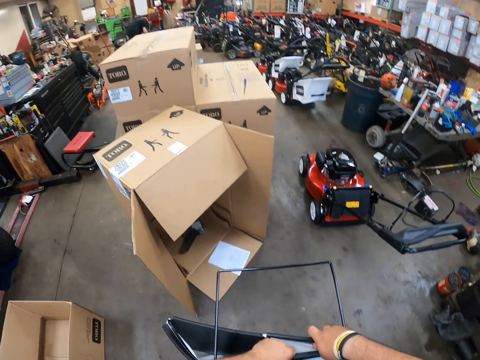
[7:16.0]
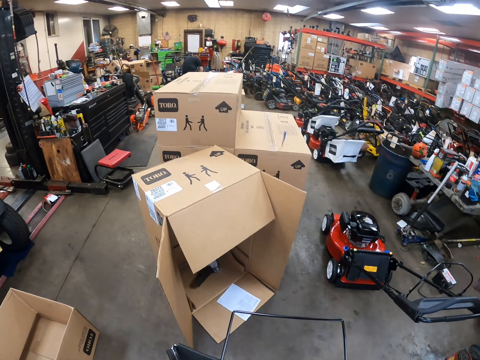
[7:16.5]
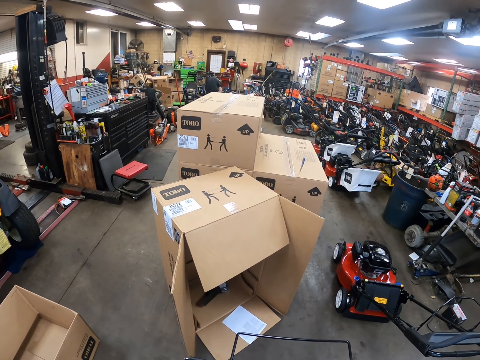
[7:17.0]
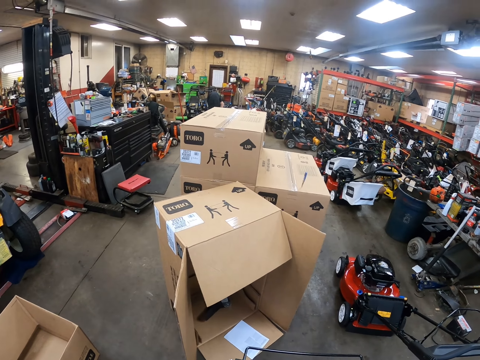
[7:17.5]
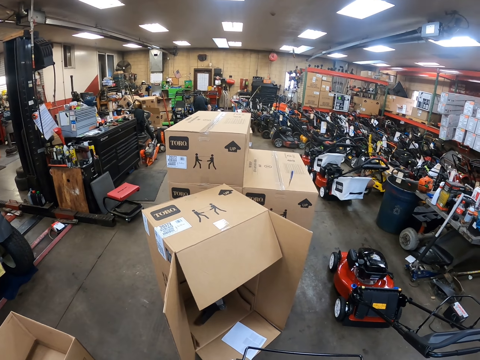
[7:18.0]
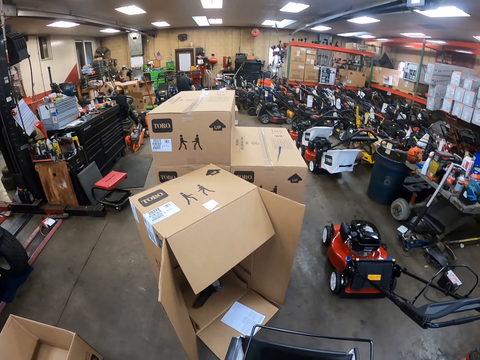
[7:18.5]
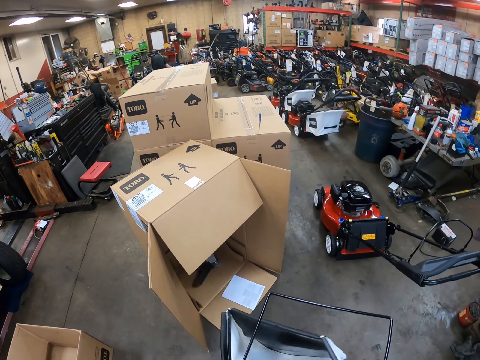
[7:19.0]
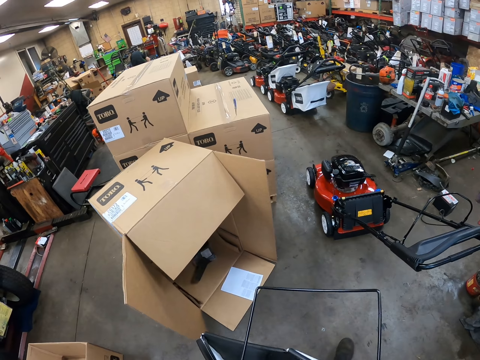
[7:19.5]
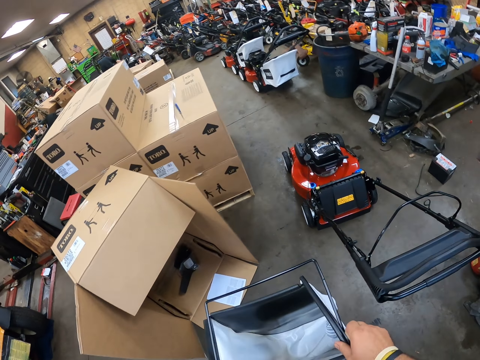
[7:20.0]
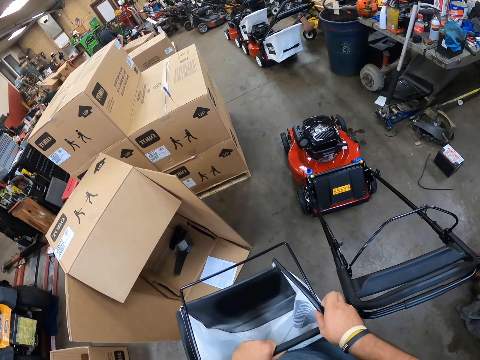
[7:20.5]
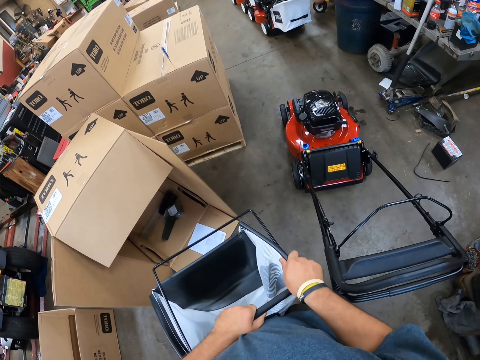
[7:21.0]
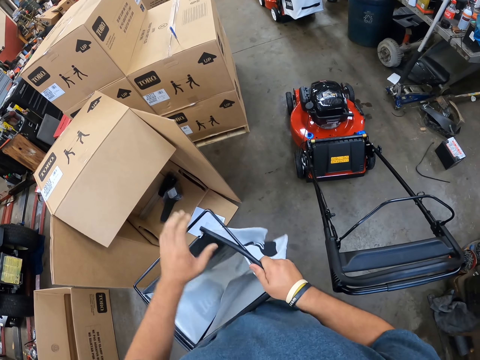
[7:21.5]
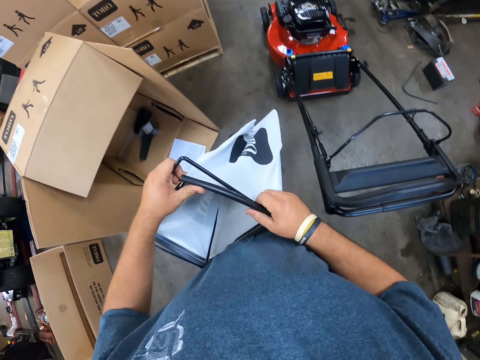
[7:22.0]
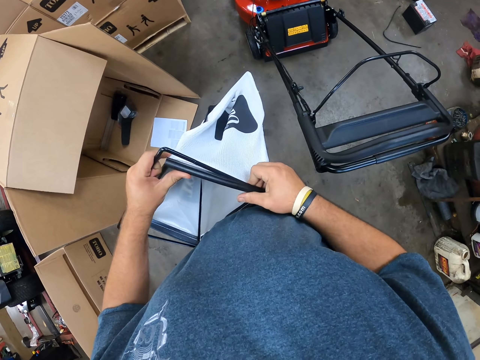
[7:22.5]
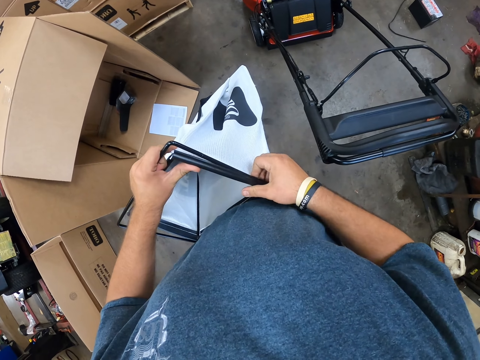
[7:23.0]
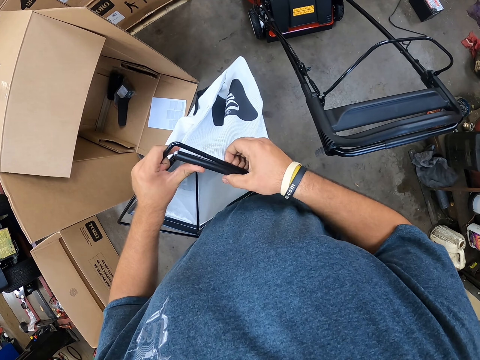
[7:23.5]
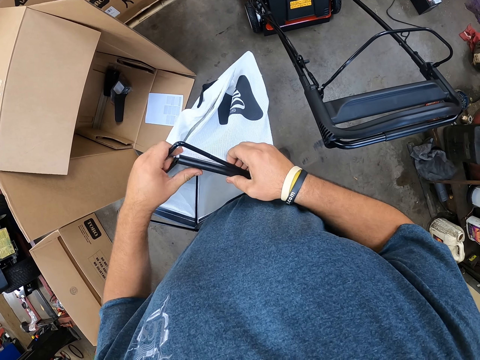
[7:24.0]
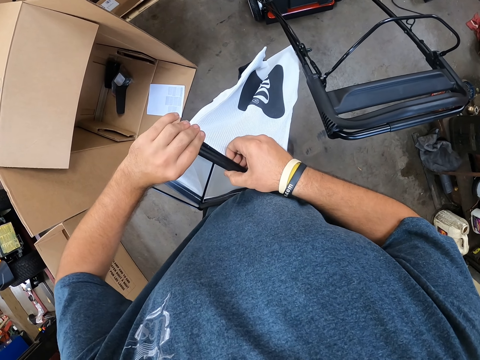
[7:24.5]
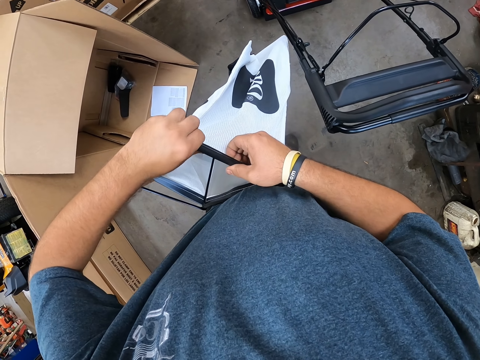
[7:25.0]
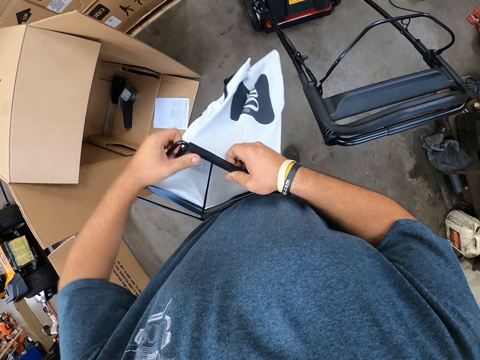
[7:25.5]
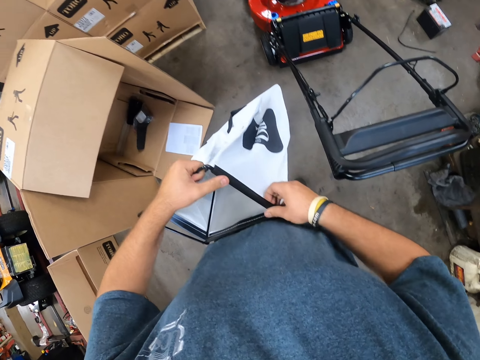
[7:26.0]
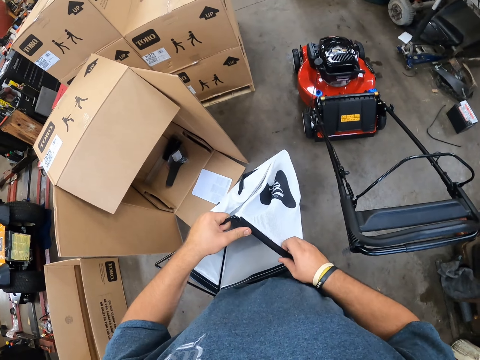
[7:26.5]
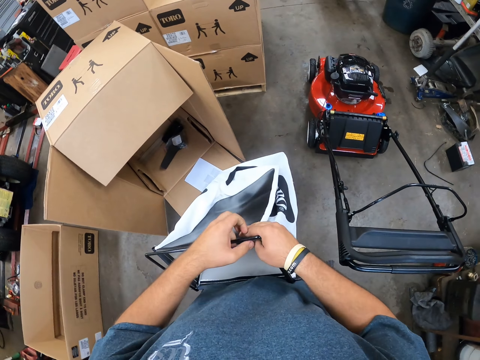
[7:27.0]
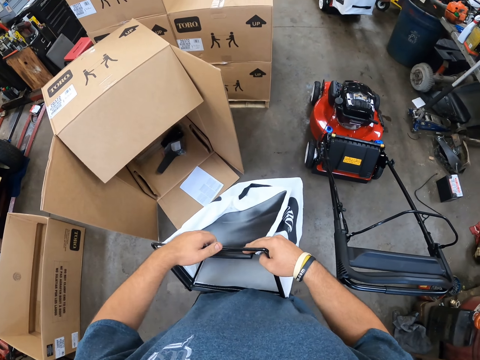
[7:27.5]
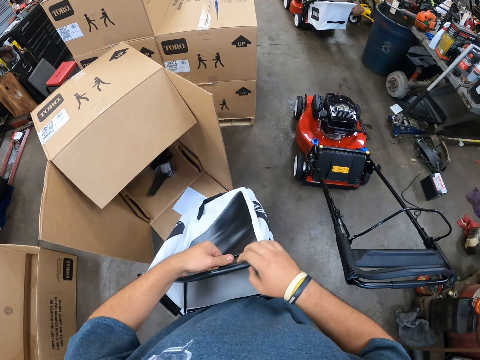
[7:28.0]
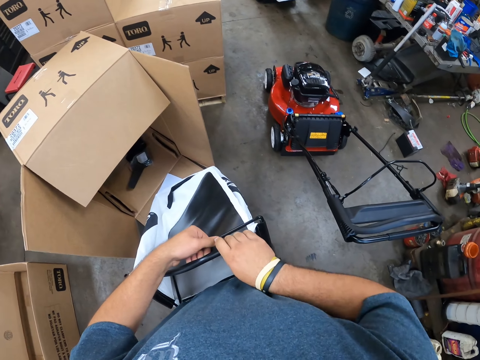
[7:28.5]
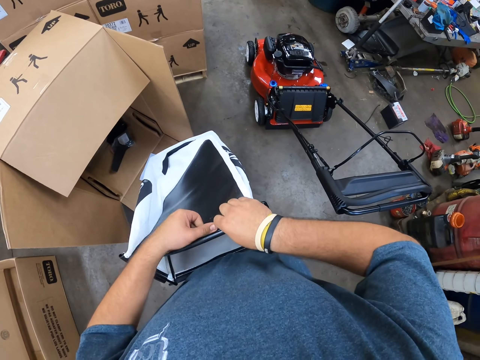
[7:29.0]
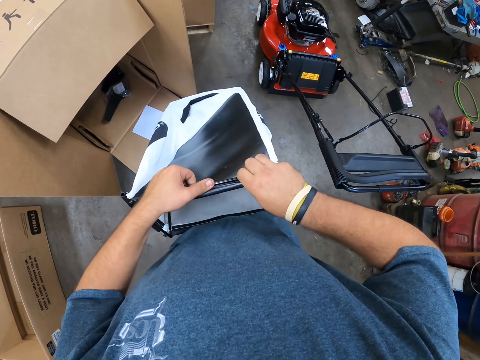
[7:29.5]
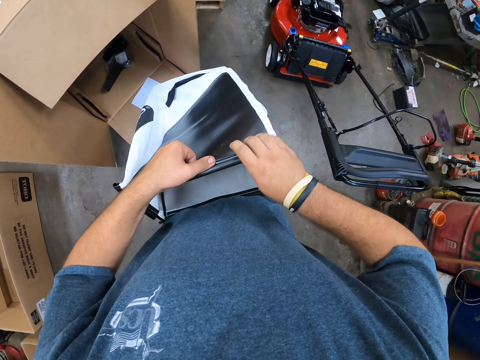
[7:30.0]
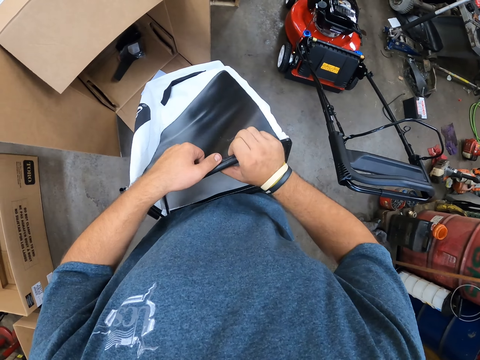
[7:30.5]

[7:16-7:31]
The camera wearer fixes the handle in the lawn mower basket.

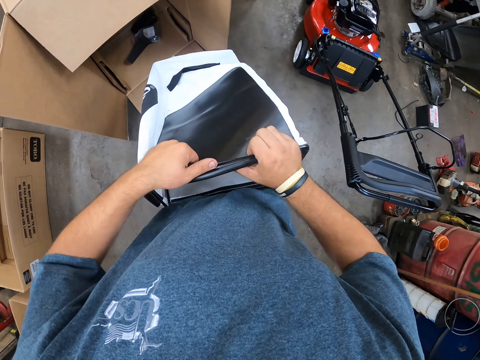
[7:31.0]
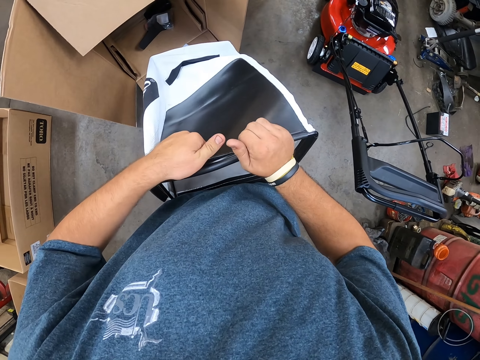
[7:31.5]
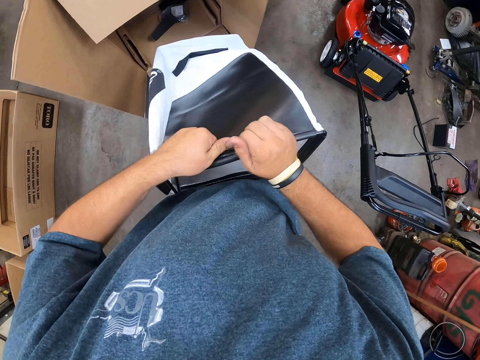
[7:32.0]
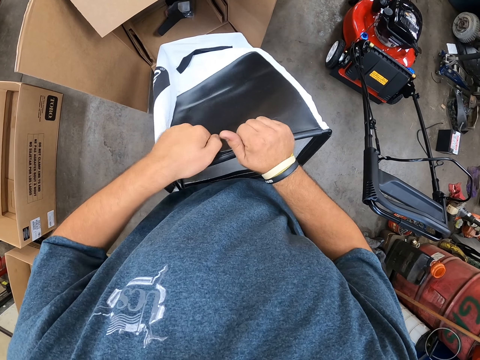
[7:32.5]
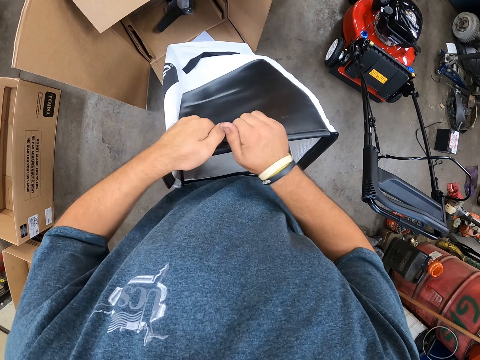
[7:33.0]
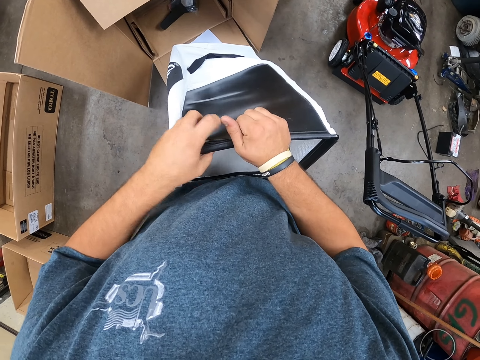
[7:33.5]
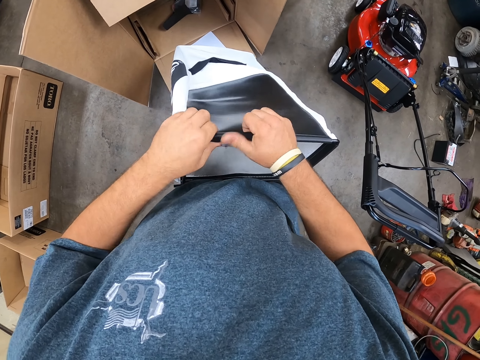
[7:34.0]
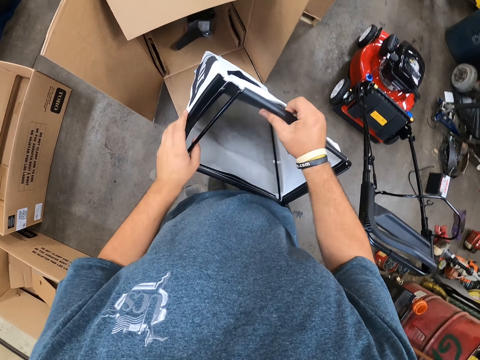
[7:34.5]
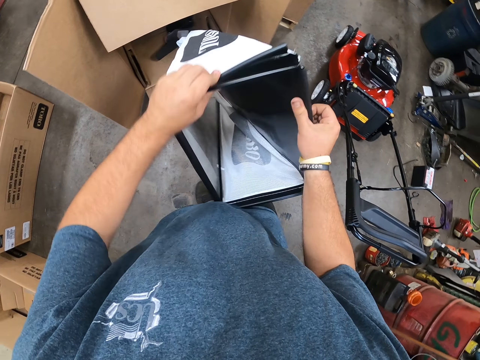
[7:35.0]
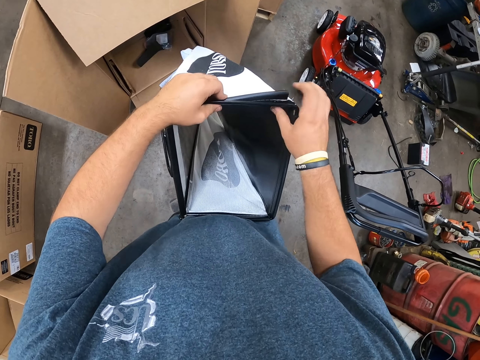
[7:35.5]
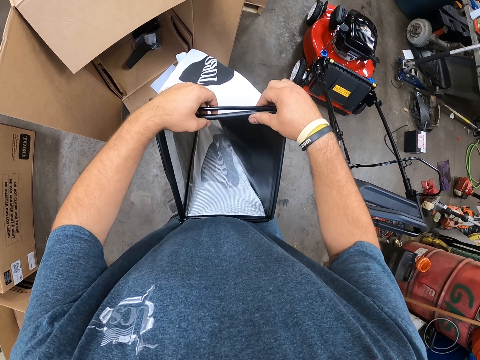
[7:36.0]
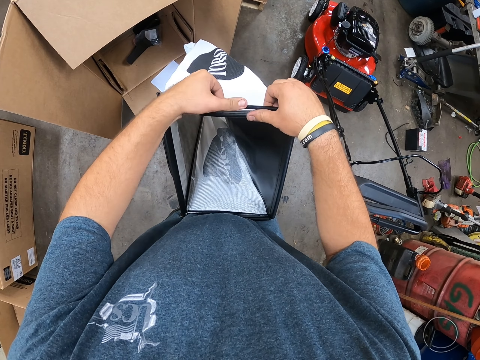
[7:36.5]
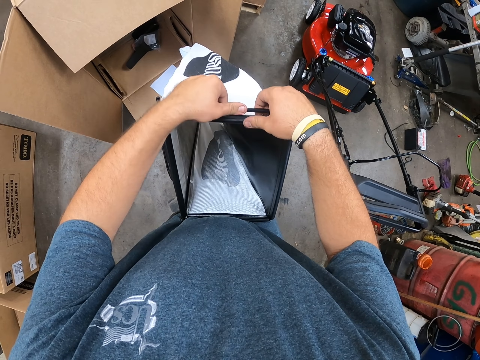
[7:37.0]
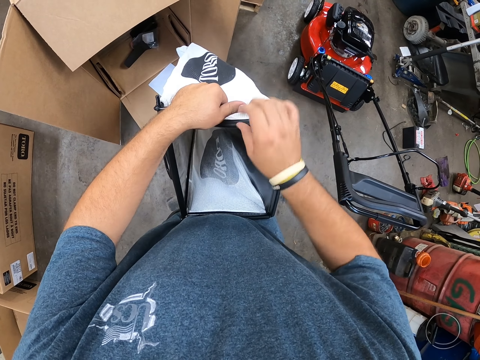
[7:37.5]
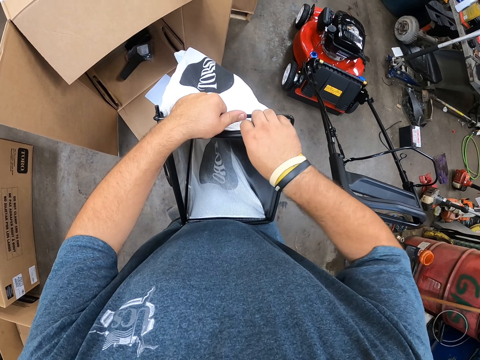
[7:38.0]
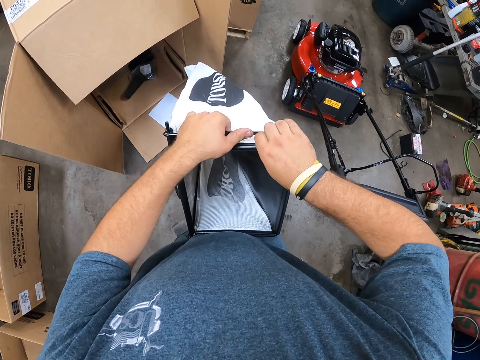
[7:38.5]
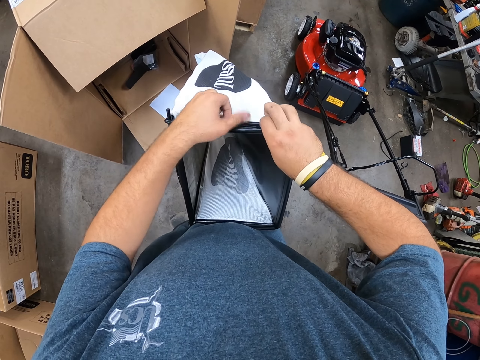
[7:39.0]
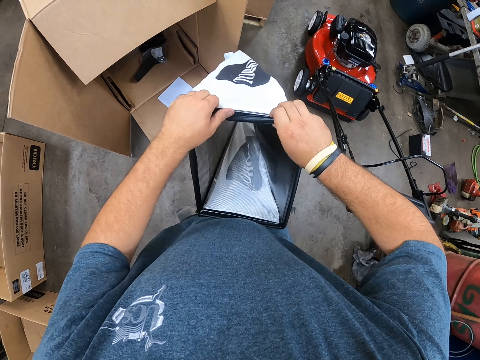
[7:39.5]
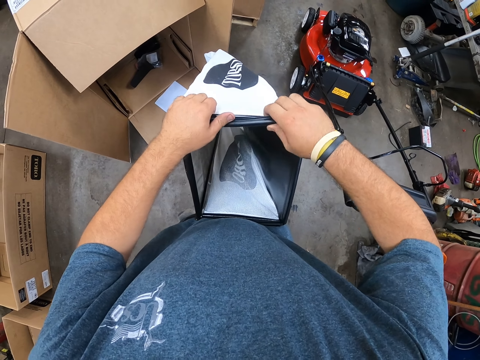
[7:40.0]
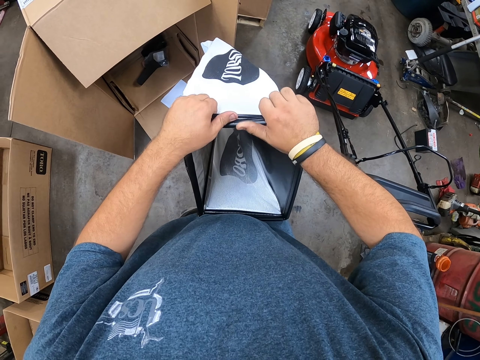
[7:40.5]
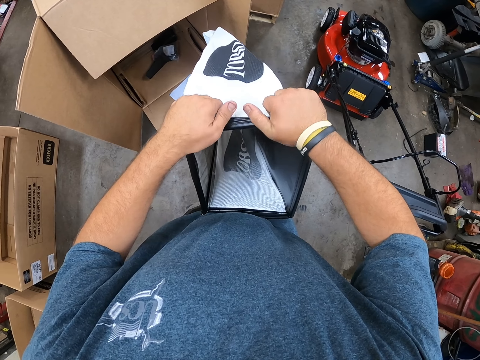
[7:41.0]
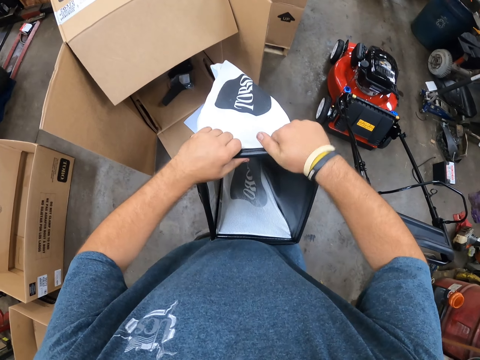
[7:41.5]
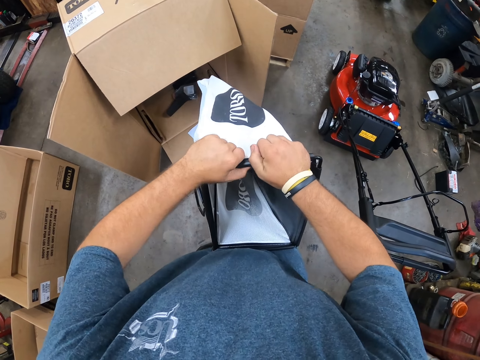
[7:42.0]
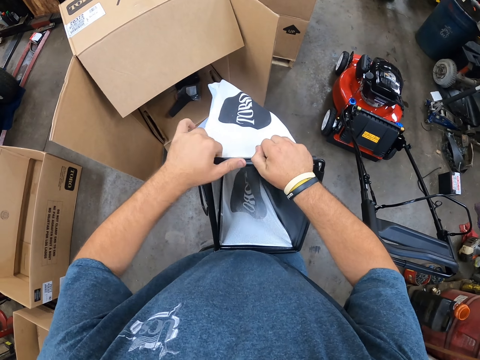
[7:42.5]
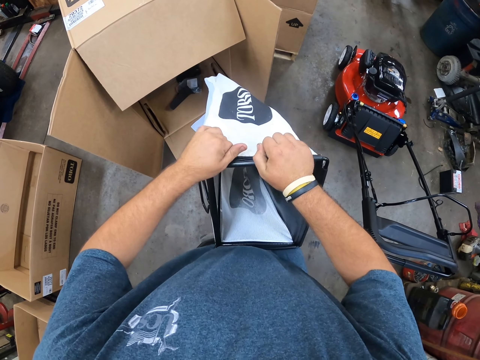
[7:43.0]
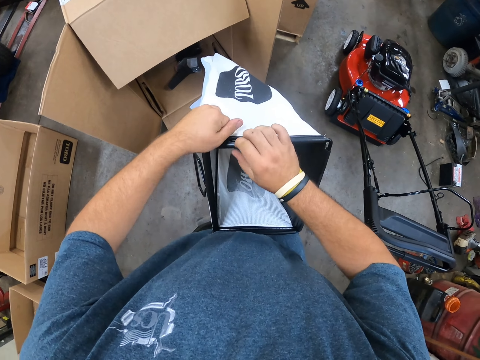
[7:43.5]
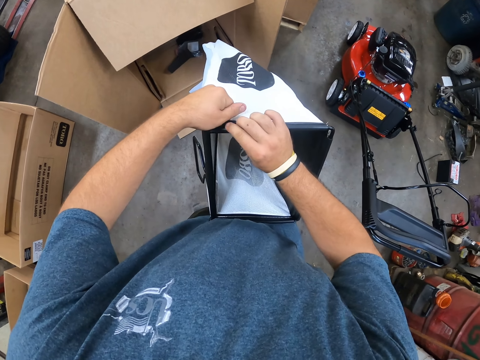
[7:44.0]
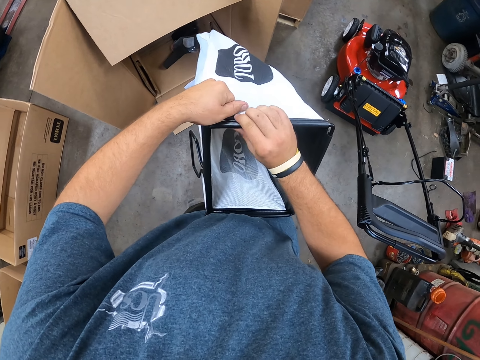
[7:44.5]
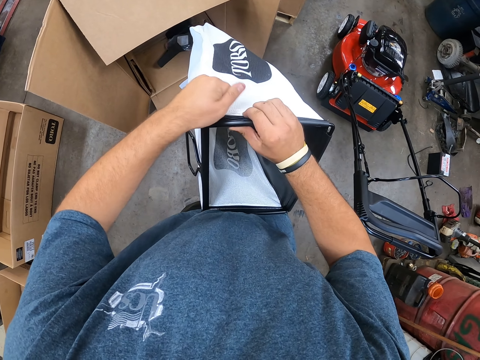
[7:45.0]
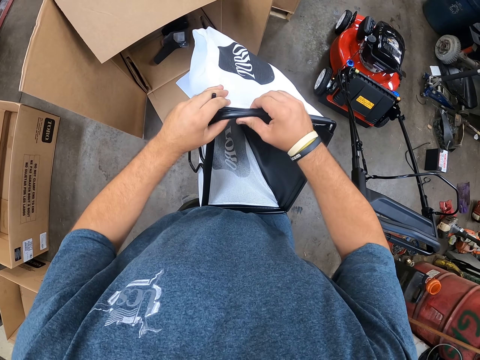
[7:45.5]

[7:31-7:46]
The camera wearer fixes the lawn mower basket.
